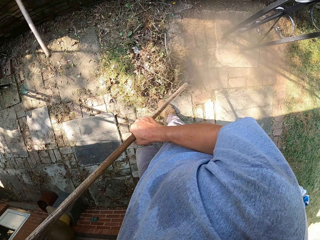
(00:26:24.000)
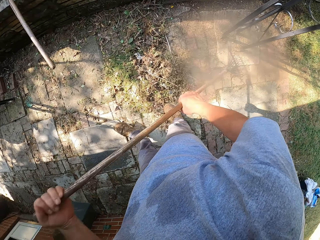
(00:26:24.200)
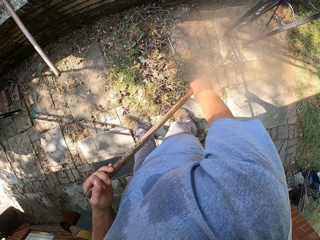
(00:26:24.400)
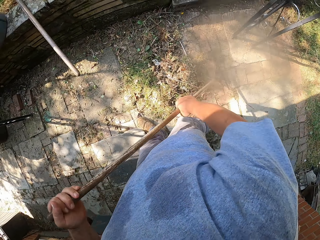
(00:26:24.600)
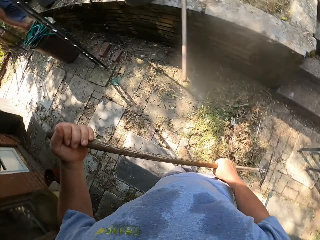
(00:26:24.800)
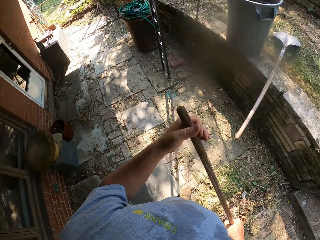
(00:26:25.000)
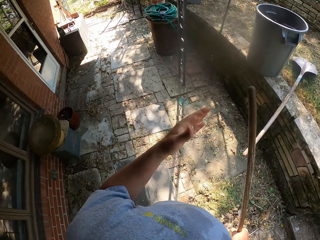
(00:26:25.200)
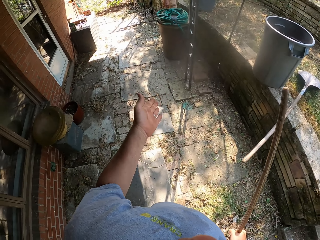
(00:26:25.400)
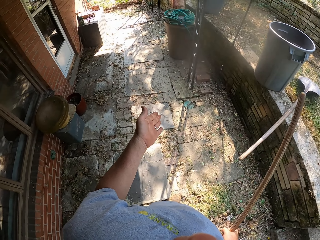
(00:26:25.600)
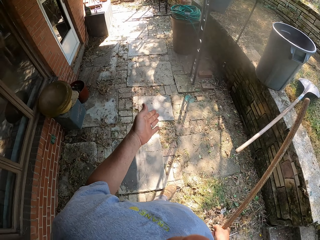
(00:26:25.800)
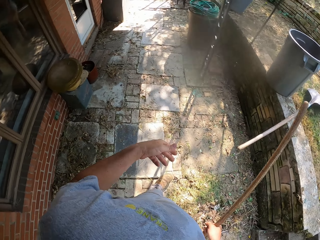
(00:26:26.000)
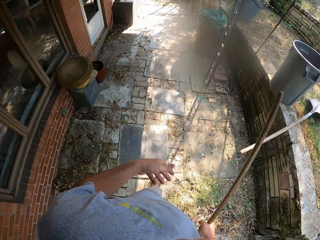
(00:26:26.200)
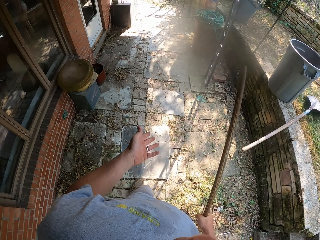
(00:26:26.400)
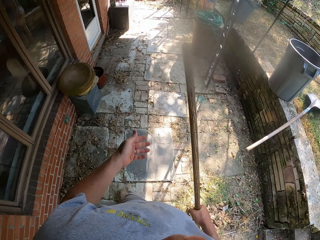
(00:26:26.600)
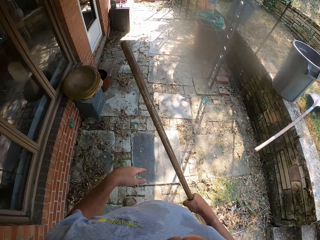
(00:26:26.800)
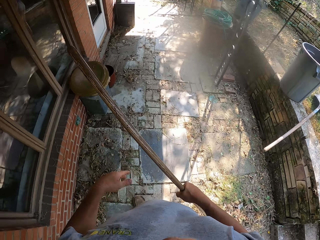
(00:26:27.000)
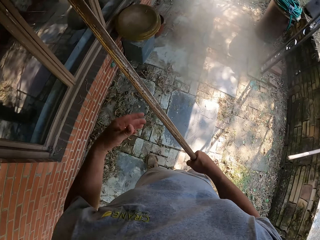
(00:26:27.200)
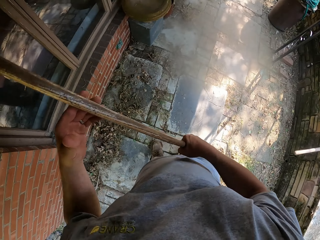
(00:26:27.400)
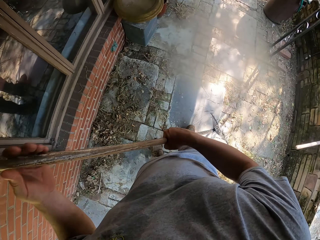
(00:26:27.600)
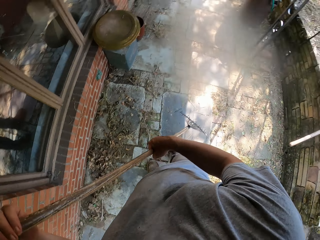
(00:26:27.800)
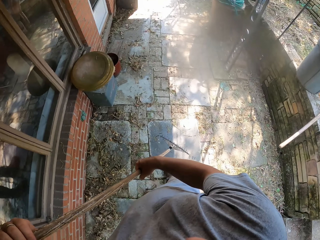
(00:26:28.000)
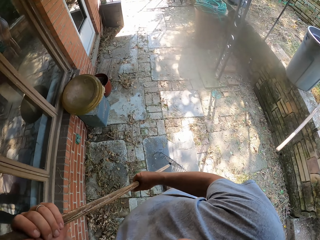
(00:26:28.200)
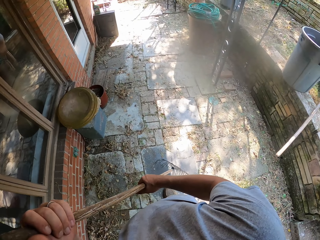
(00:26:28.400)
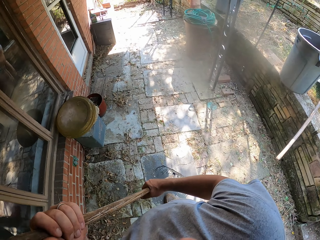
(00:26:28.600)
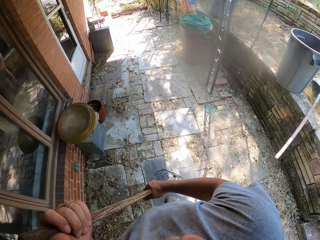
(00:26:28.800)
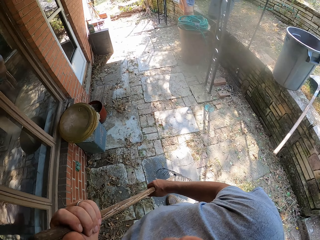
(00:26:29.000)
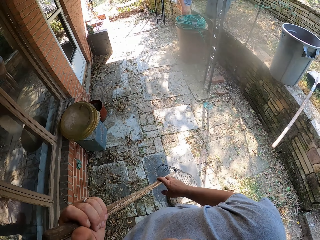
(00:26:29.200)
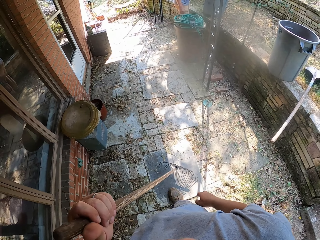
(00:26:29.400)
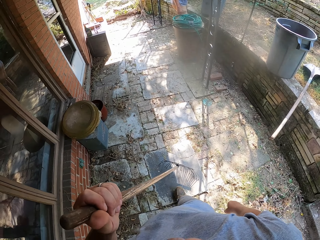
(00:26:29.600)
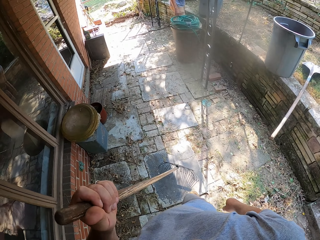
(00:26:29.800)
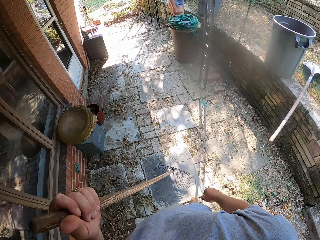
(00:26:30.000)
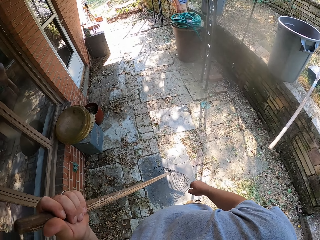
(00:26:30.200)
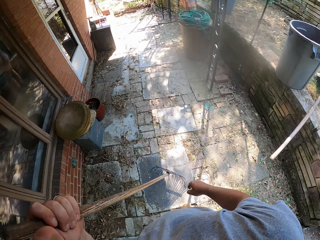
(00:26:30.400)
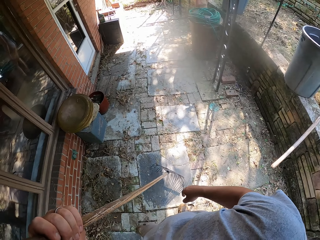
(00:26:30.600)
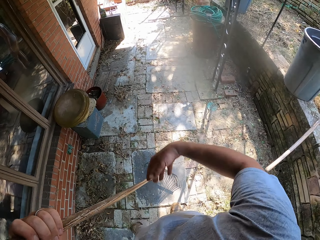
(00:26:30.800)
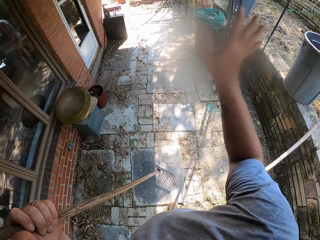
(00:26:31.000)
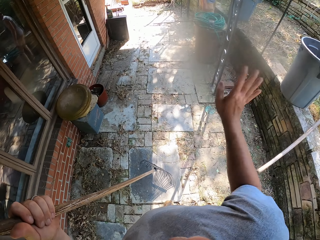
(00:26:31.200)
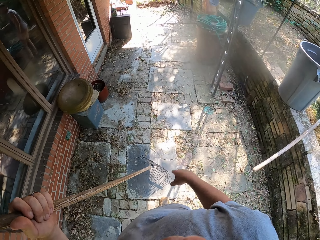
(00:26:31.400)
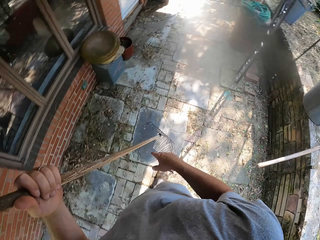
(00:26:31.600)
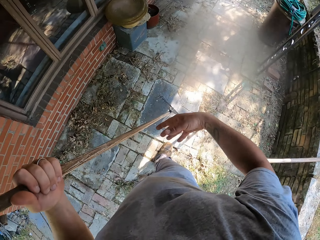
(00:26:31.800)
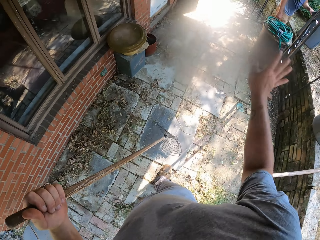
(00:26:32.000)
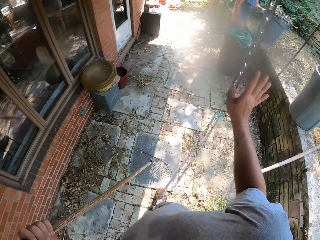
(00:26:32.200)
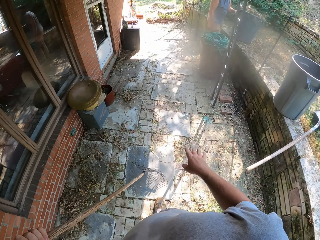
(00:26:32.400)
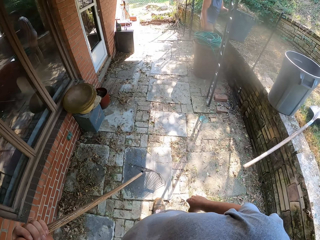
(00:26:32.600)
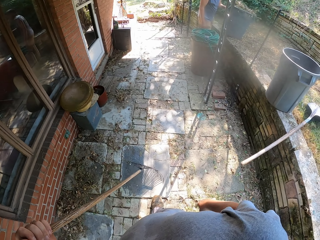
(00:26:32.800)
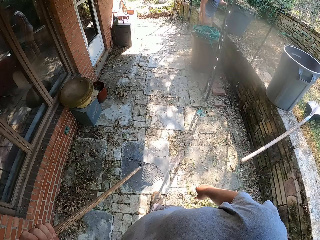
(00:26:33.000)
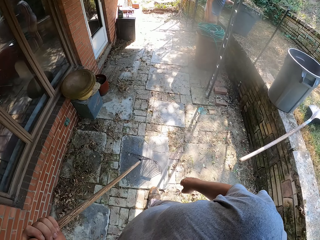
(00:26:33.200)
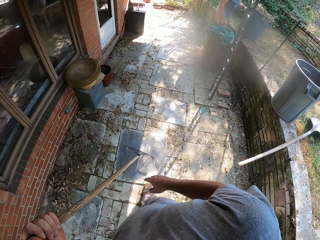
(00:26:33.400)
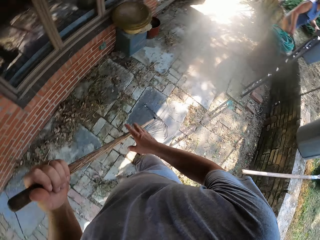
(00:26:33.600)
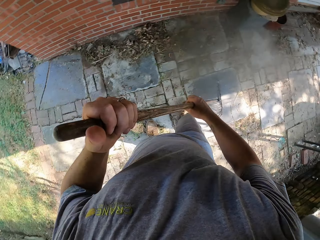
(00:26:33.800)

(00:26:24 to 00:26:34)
The camera wearer sweeps with a rake. He converses with a person. He swings his hand. He looks around. He stretches the hand.

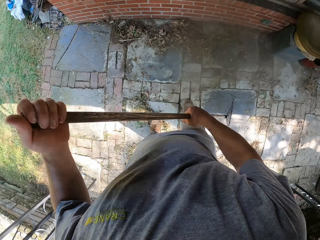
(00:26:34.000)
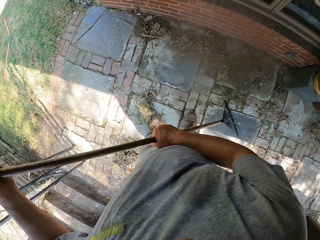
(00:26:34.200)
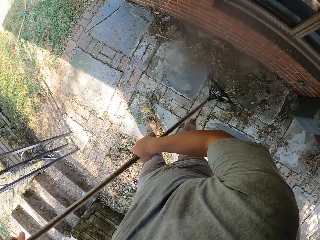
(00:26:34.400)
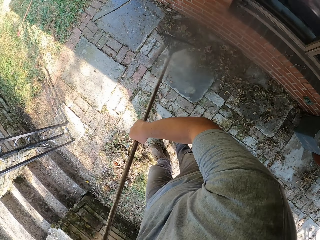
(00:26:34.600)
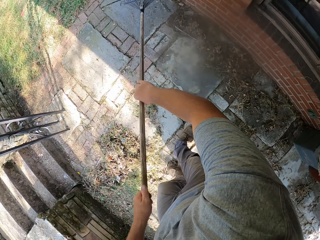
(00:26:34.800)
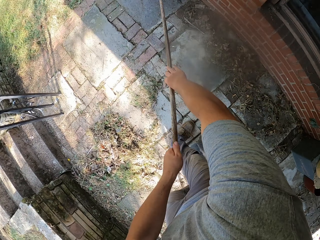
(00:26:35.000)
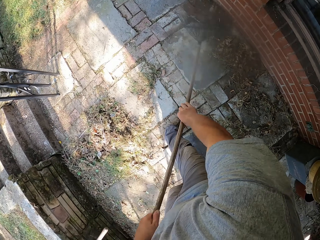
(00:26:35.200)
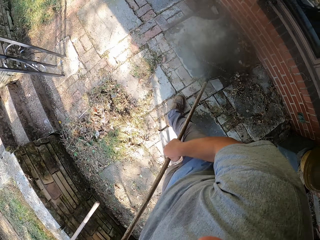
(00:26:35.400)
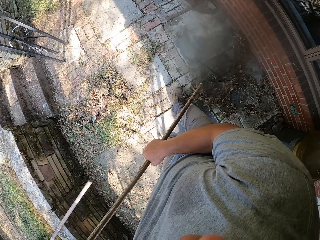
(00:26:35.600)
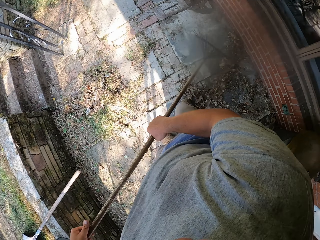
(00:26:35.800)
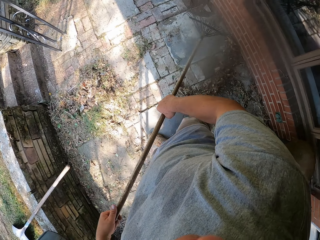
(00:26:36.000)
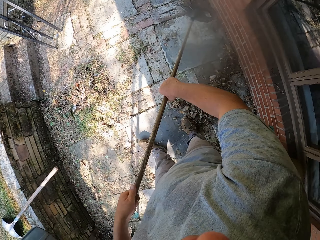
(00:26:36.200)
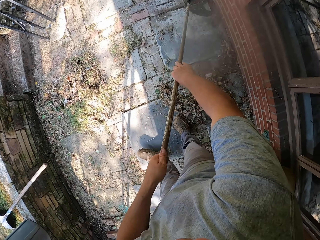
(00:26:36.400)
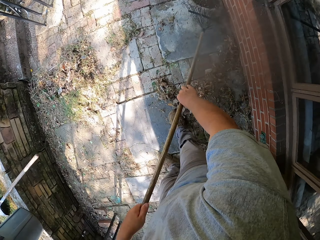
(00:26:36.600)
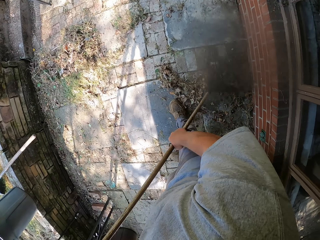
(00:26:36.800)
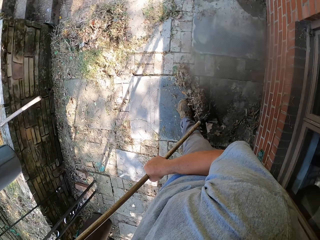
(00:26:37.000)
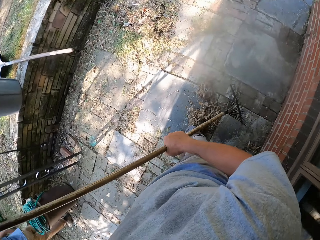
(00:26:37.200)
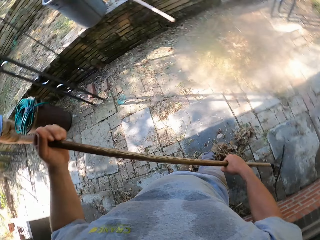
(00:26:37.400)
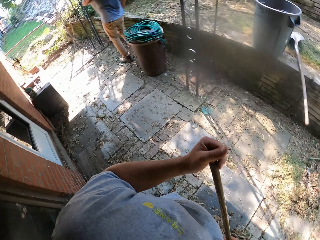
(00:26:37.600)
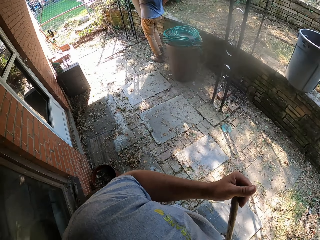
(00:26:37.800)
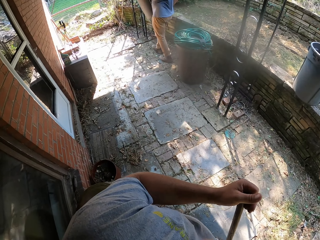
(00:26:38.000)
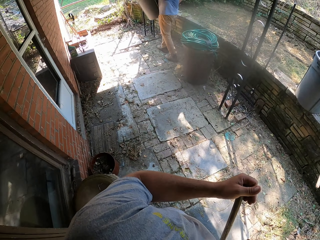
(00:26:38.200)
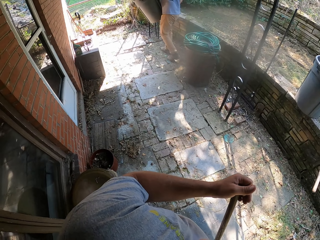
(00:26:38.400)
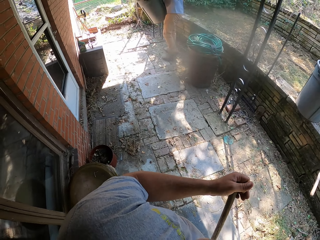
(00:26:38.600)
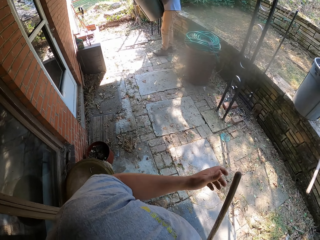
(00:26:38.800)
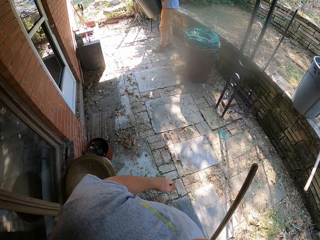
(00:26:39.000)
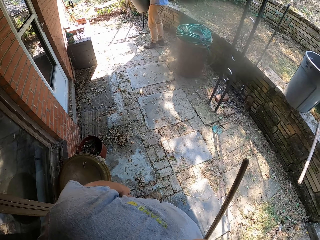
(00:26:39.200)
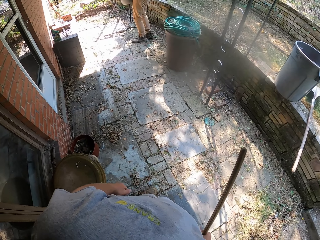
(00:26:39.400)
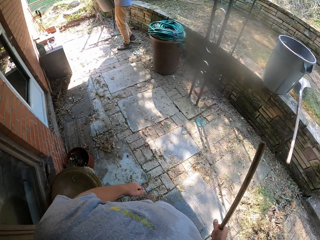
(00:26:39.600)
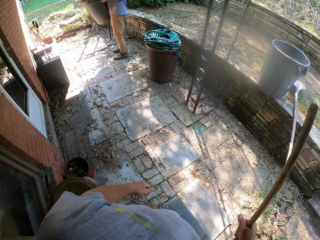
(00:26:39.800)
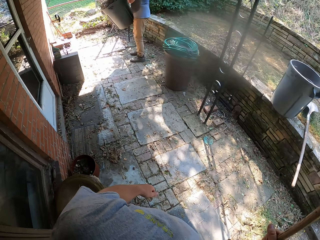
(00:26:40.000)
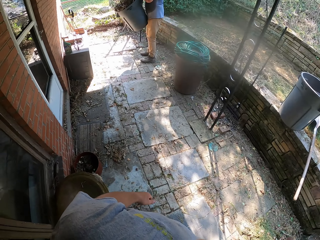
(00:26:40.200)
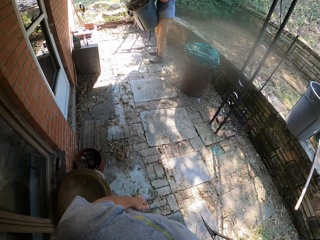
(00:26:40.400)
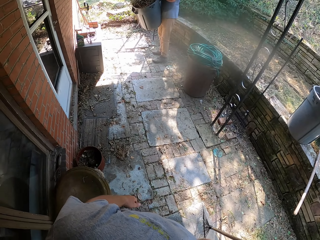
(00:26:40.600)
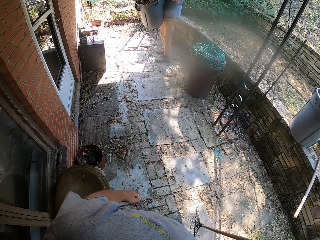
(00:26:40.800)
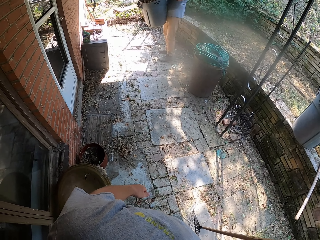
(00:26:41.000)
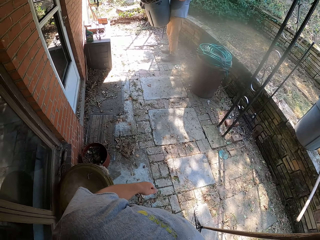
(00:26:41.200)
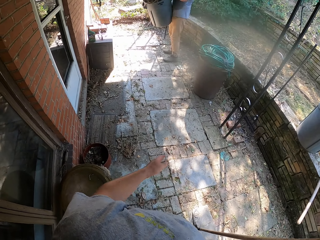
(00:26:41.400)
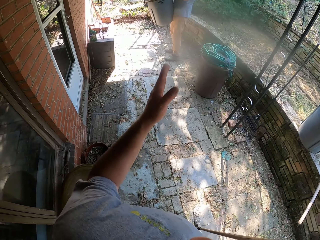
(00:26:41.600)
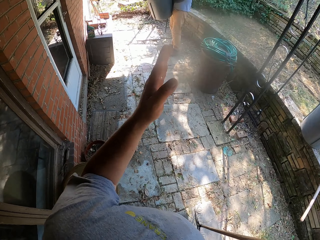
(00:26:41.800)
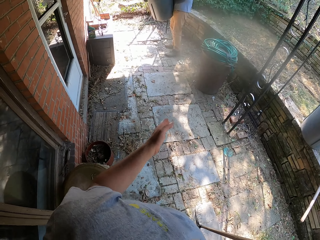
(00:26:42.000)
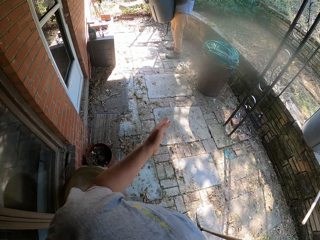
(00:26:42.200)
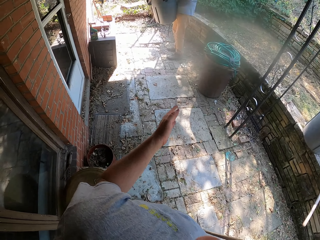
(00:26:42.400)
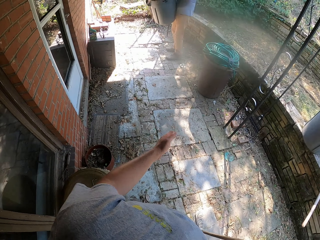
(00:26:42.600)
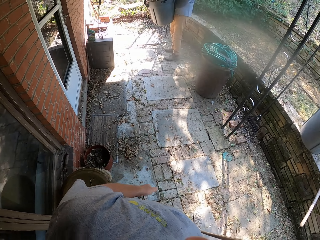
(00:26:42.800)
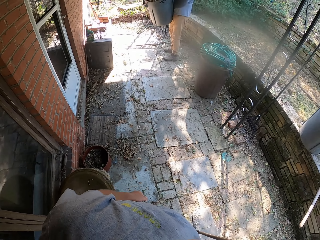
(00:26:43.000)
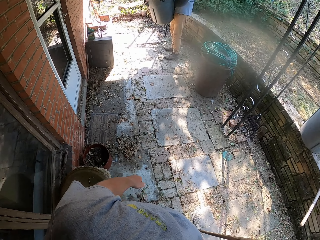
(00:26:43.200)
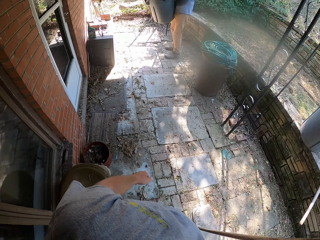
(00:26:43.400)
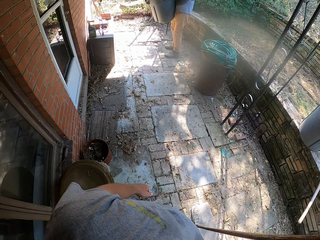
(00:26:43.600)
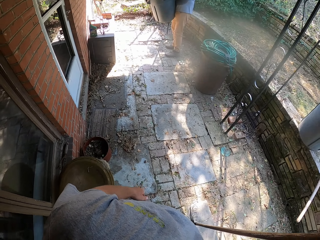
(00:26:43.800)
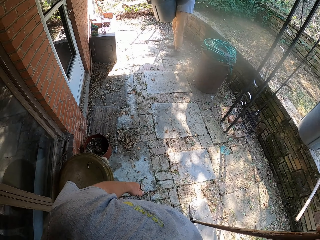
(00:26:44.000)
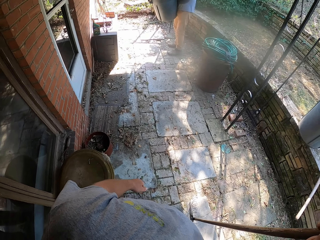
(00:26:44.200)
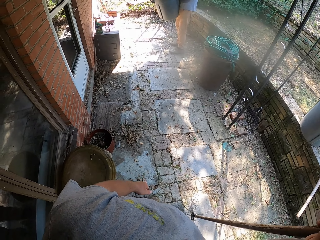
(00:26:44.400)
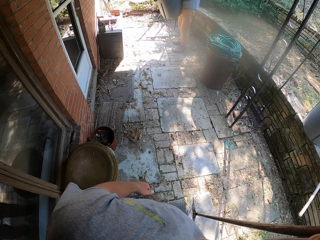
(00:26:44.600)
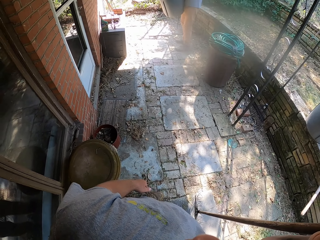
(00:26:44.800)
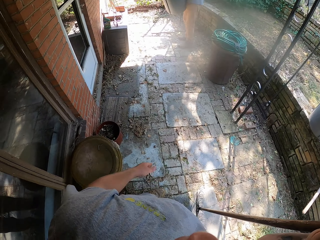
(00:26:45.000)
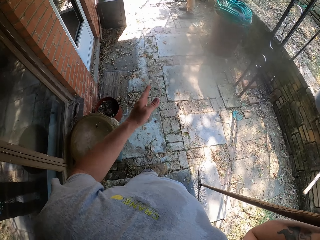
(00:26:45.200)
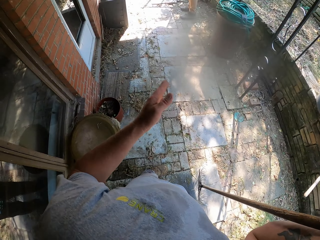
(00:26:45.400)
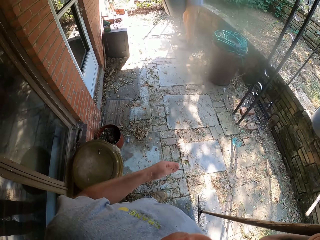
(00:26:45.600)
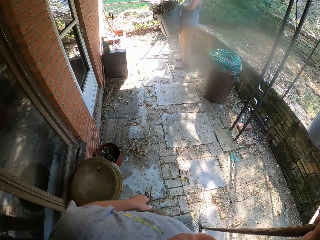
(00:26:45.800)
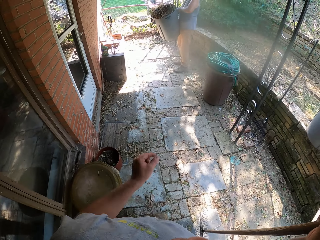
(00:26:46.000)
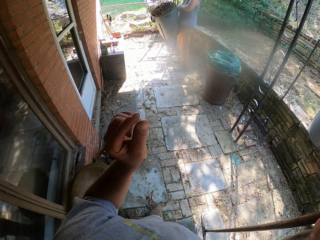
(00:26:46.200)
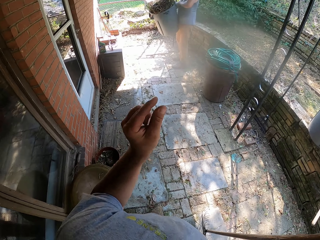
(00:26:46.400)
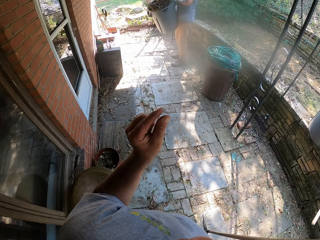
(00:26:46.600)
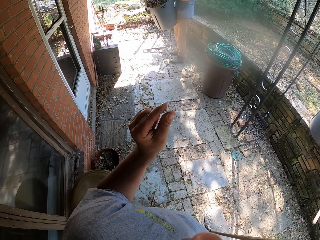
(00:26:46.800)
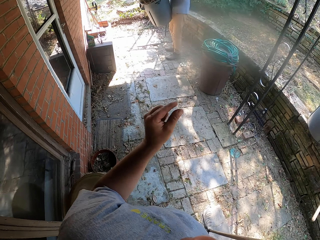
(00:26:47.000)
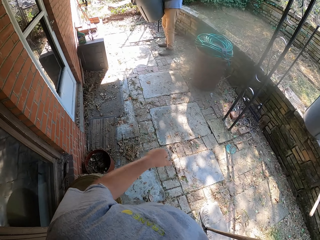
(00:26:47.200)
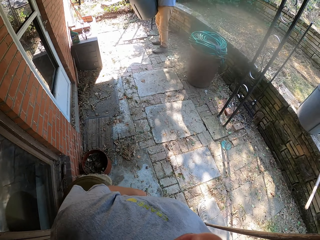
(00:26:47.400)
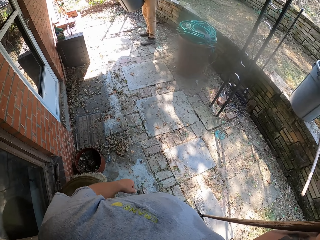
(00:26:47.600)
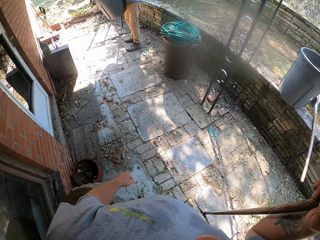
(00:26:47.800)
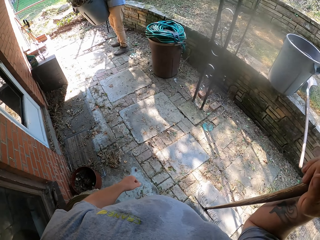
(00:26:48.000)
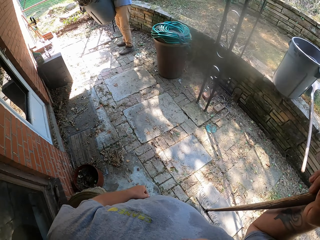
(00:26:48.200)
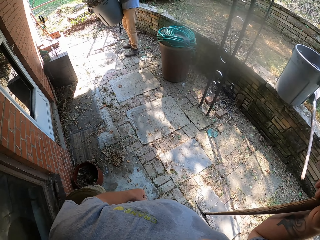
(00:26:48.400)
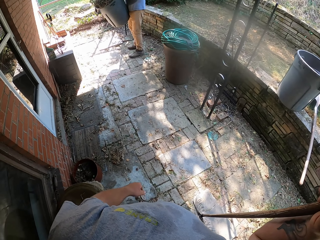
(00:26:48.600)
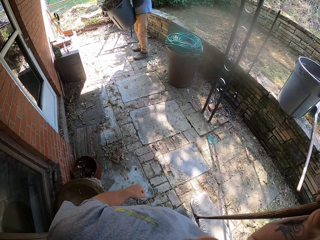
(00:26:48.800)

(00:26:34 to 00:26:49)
The camera wearer sweeps the grass on the footpath with a rake. He looks around. A man carries the plastic container with the grass. The camera wearer stretches the hand. He swings his hand. He looks around.
